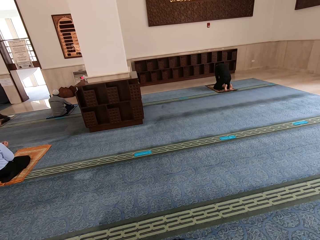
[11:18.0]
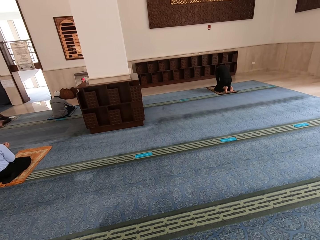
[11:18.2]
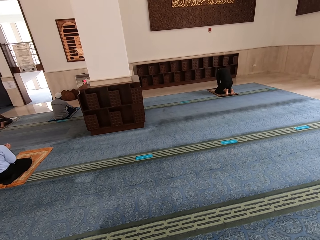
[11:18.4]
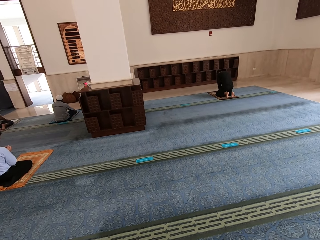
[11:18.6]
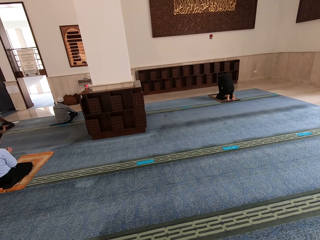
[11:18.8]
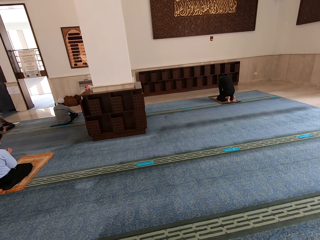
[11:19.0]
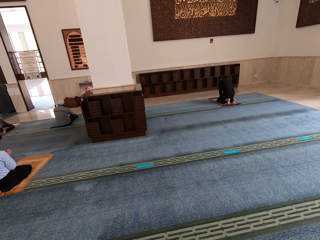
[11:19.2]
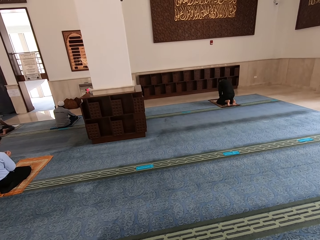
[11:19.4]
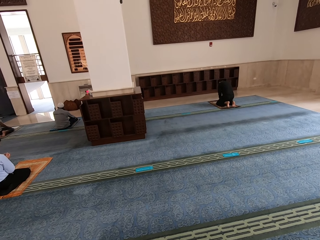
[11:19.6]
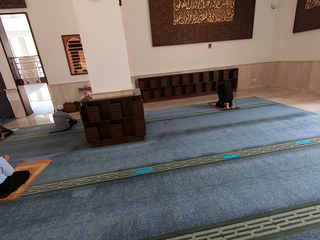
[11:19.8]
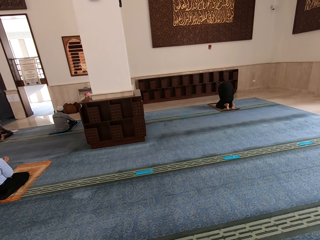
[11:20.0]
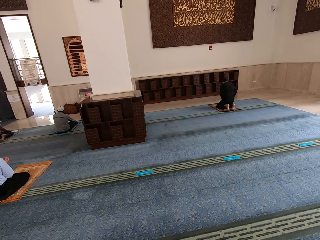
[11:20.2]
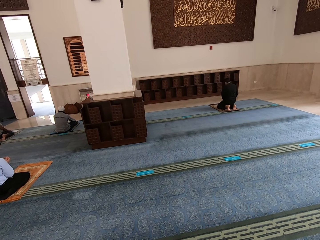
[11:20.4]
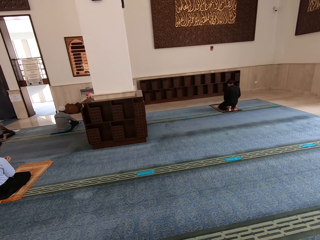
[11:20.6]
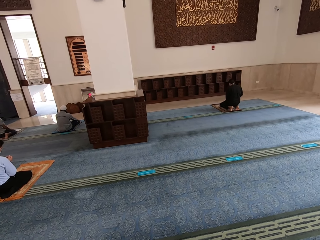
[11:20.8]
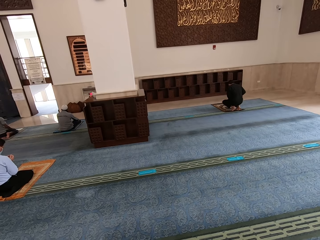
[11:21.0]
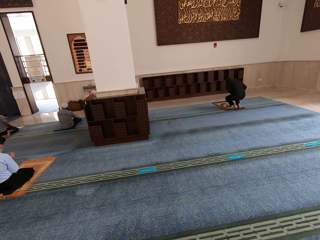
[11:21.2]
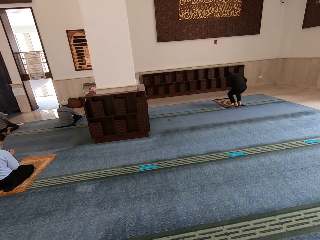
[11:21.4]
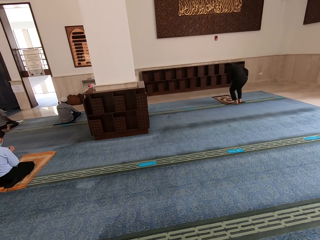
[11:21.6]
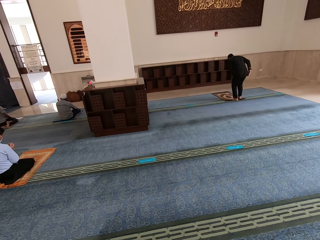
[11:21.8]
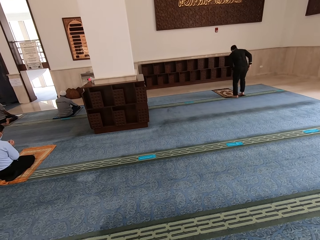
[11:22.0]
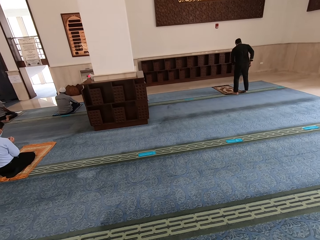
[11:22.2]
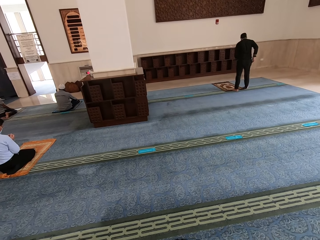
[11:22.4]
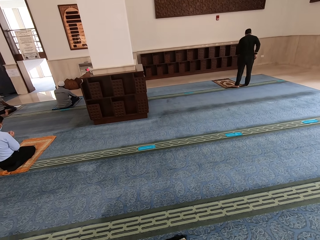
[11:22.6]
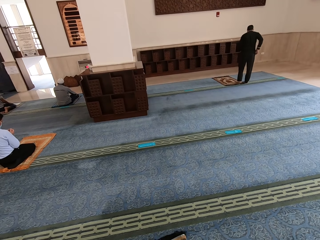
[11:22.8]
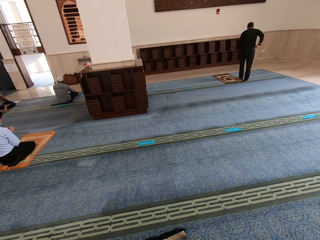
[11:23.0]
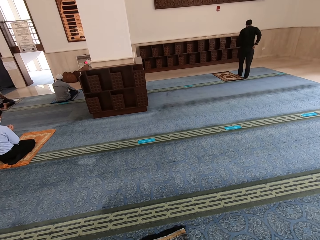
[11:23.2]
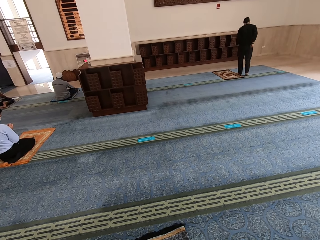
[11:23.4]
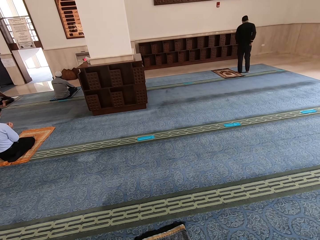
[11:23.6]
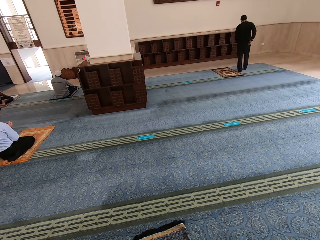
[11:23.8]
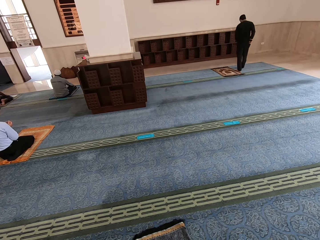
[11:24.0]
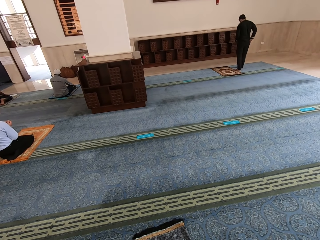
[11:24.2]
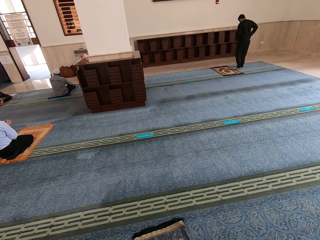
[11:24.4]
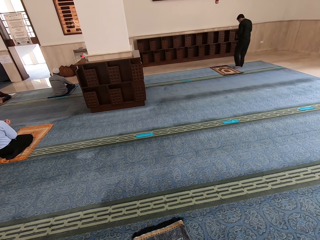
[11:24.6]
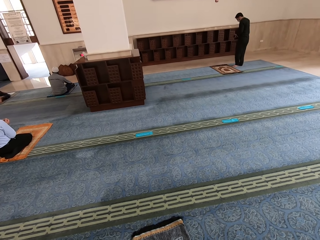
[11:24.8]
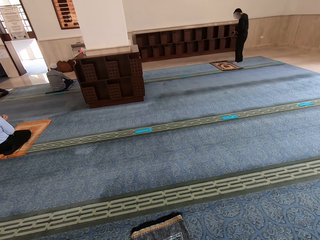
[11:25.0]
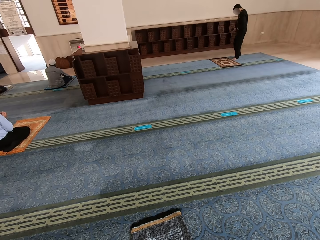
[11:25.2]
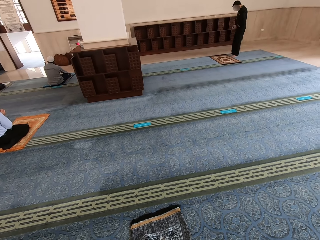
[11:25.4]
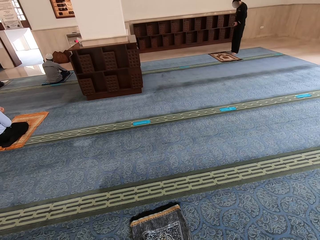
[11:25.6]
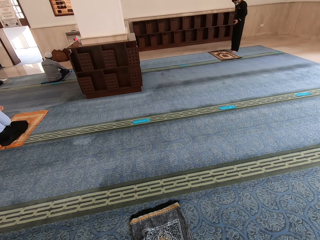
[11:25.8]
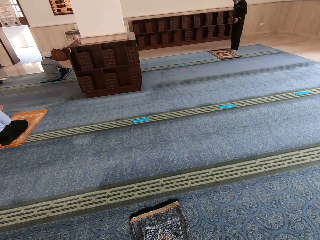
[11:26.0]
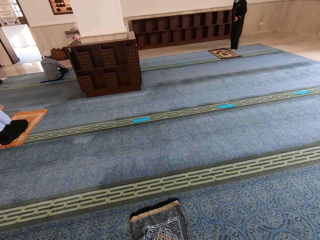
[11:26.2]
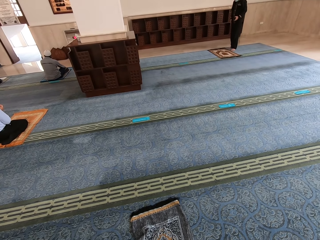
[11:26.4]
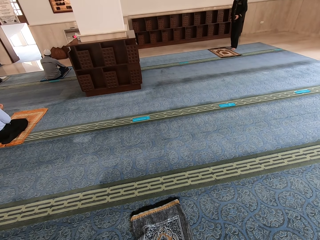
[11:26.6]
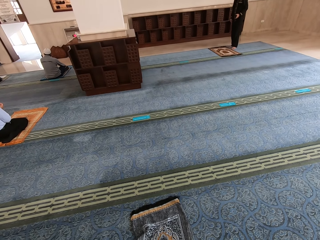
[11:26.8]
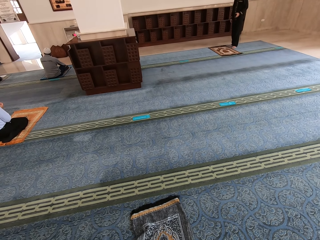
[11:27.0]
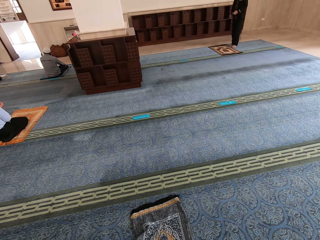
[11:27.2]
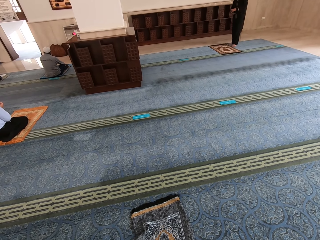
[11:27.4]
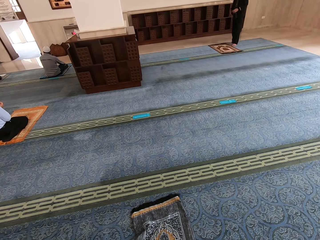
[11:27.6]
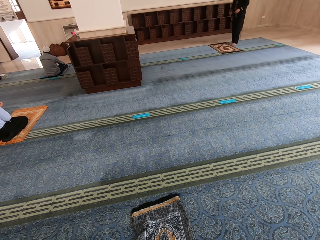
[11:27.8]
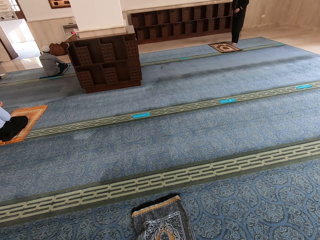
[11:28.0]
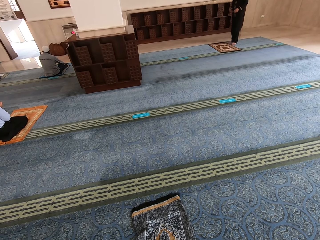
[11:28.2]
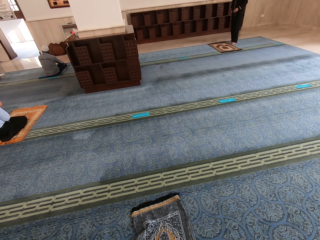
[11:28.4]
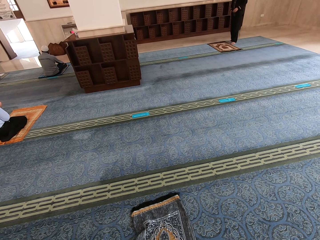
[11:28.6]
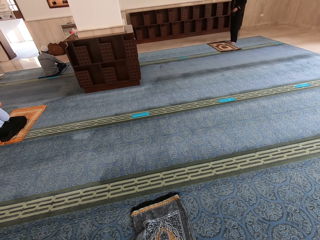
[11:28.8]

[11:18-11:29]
The camera wearer stands in the prayer room.

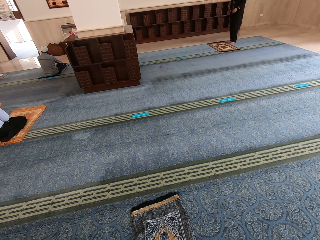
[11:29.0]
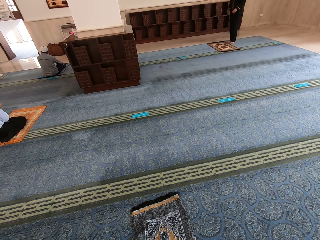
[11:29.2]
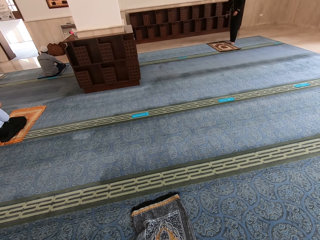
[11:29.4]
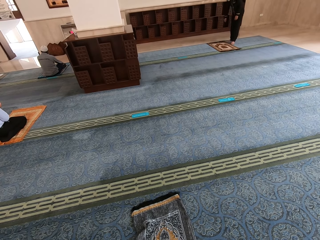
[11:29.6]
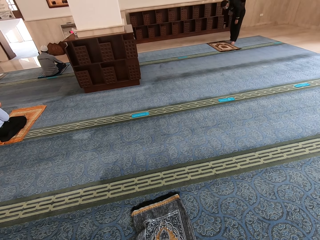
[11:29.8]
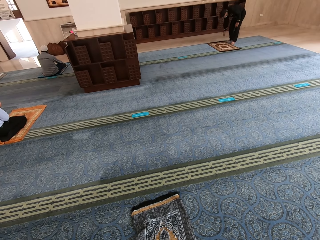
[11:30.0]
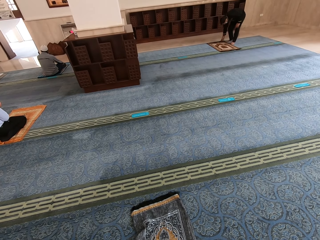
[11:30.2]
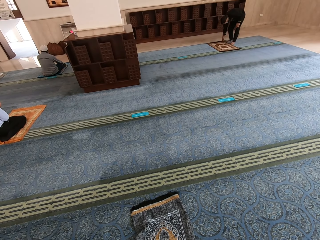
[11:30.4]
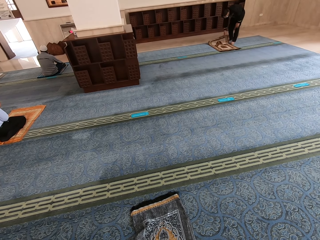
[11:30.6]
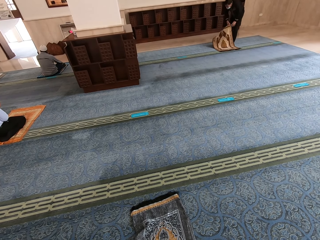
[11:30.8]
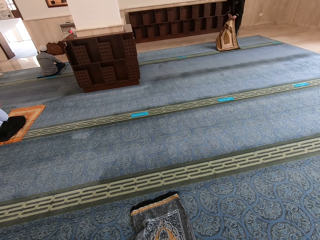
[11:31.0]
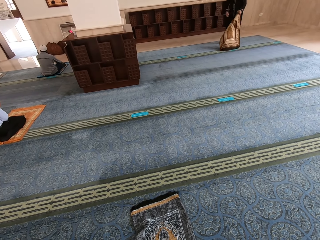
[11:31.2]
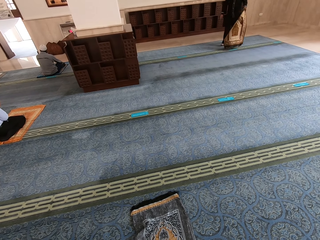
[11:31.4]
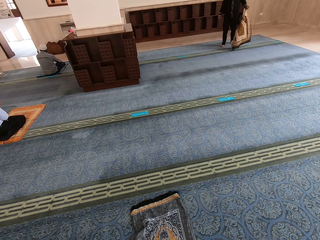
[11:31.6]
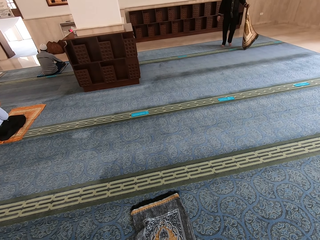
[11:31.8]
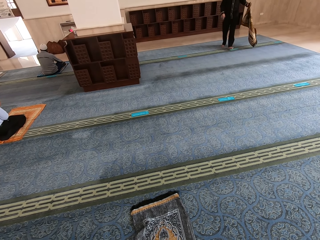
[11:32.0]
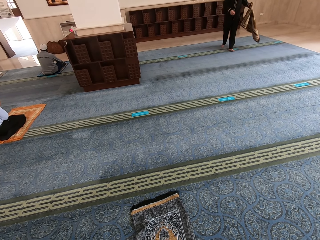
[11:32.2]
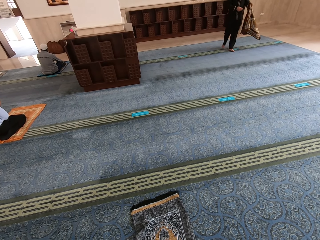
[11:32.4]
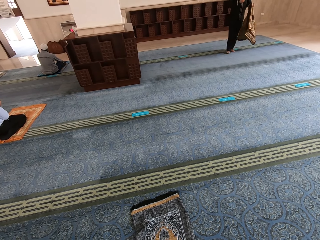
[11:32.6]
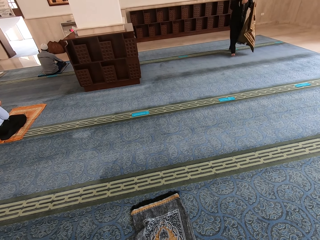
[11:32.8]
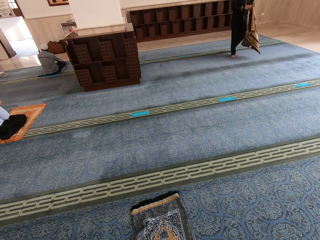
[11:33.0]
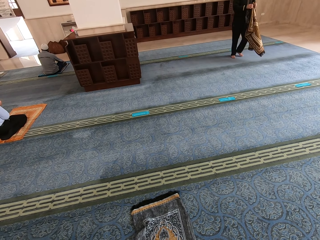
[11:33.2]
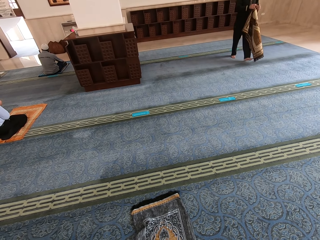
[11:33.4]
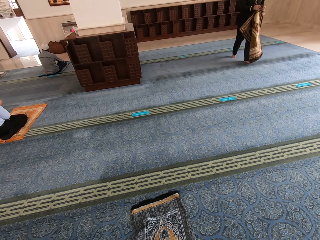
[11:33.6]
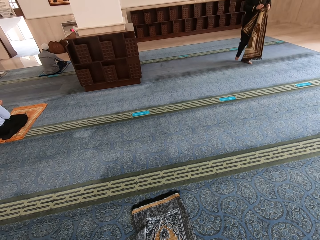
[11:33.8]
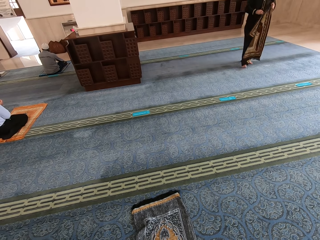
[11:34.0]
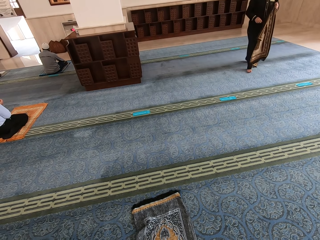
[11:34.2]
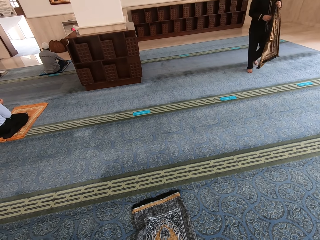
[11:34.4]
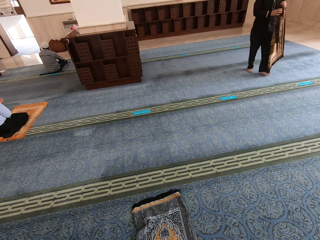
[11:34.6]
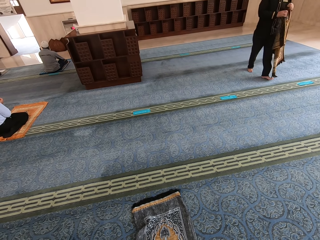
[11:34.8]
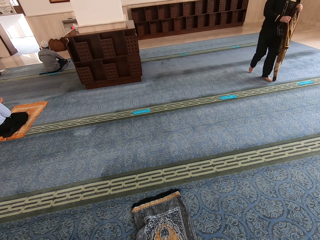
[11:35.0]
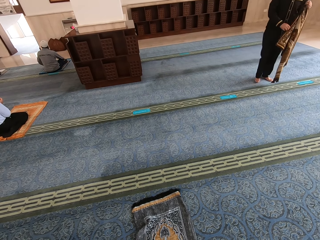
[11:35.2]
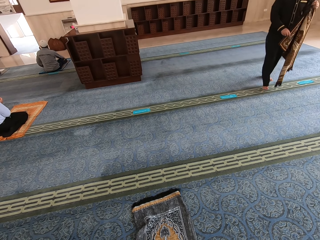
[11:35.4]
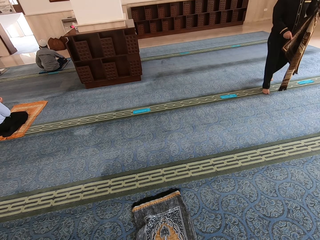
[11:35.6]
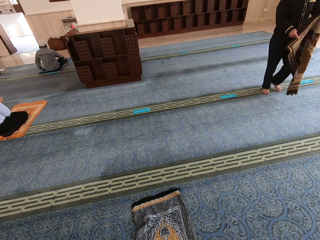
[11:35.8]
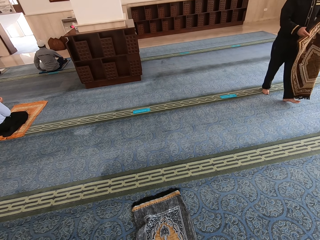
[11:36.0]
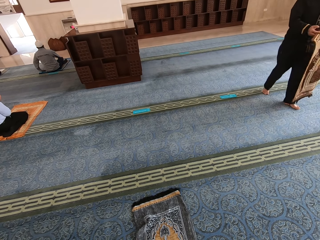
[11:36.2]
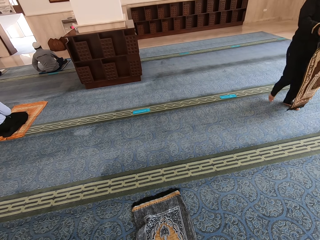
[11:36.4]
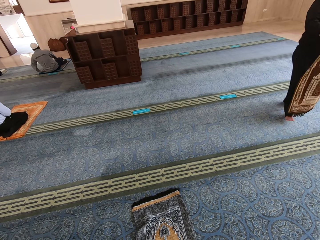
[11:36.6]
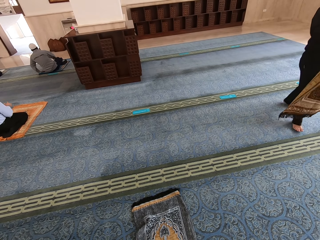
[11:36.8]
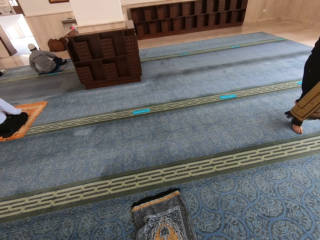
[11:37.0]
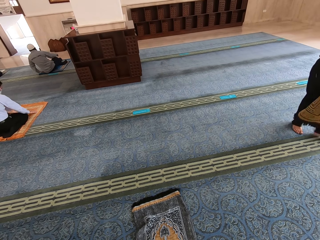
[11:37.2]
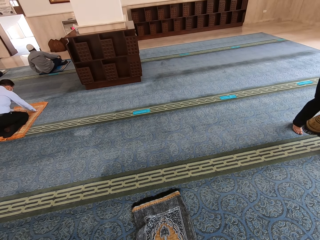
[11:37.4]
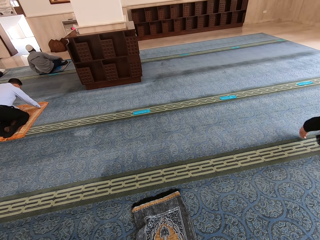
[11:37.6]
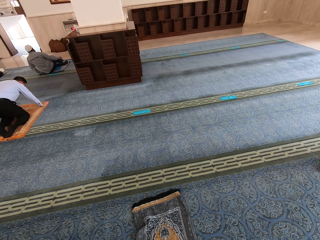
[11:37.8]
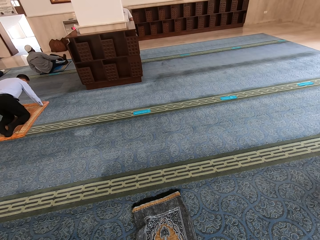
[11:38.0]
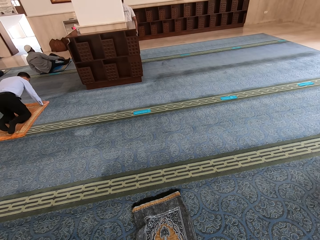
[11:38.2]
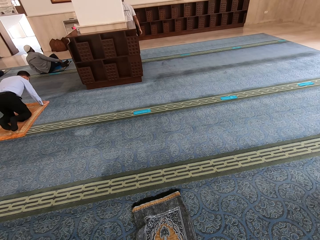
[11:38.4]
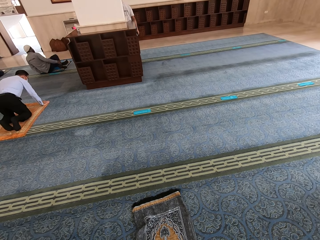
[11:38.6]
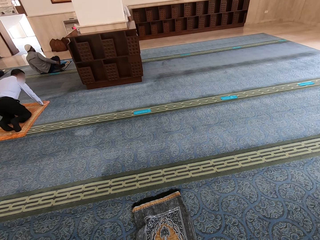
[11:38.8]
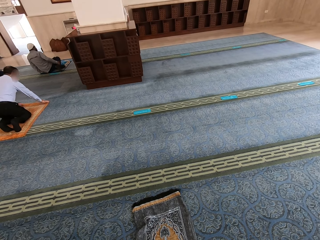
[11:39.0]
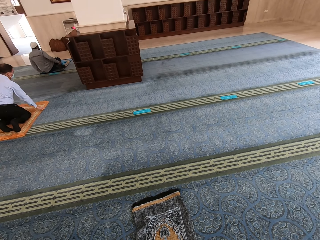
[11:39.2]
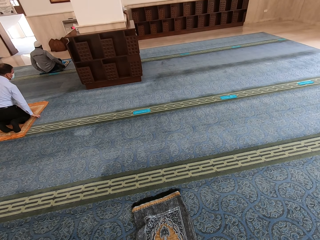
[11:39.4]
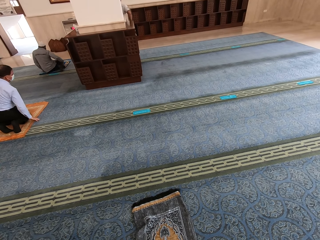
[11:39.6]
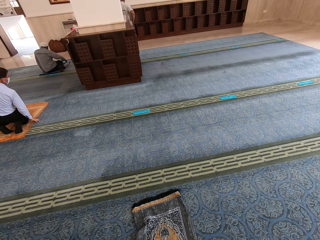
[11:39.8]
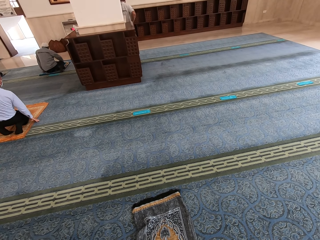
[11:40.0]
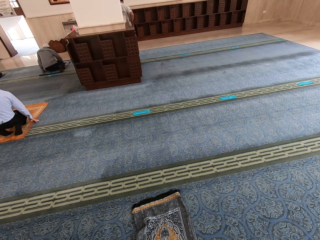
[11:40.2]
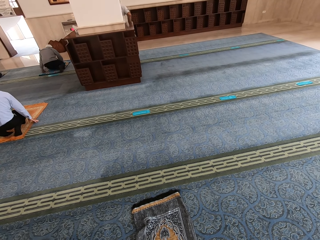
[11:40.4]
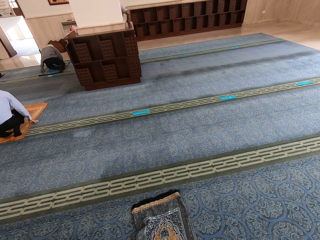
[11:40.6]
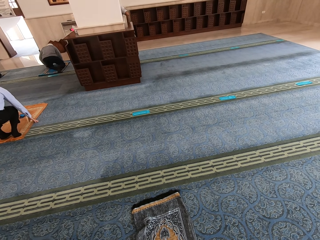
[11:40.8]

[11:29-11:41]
A person picks up a mat from the floor. The person walks away with the mat.
